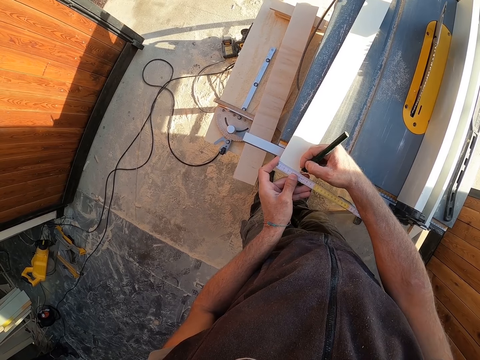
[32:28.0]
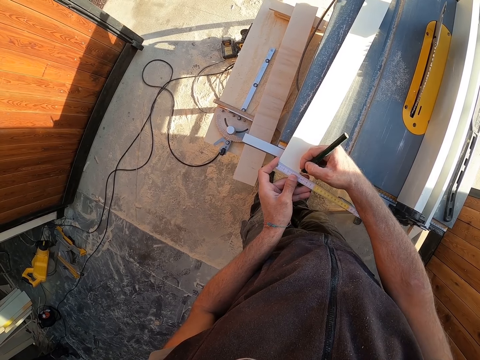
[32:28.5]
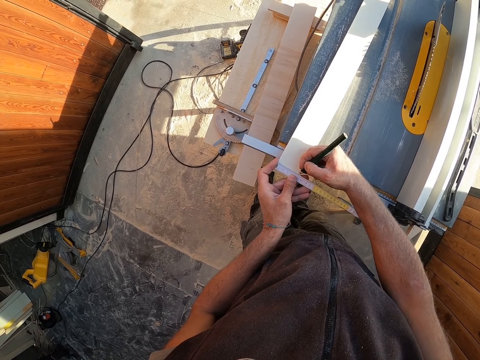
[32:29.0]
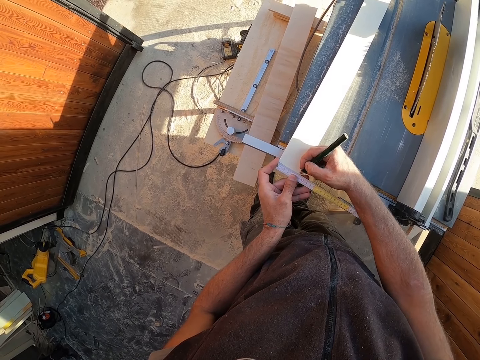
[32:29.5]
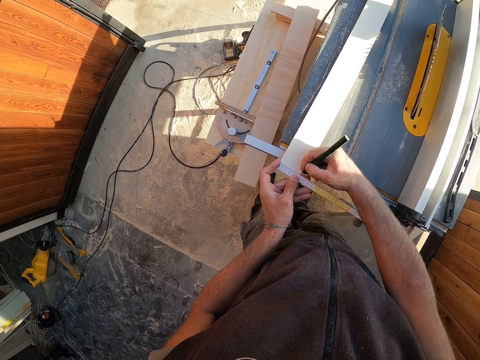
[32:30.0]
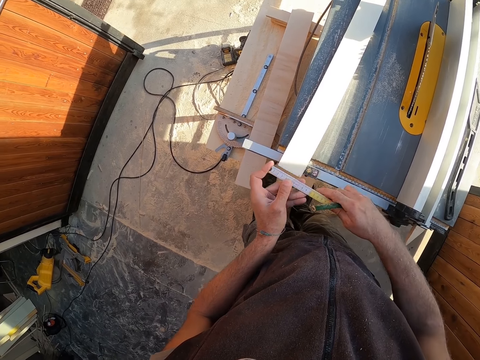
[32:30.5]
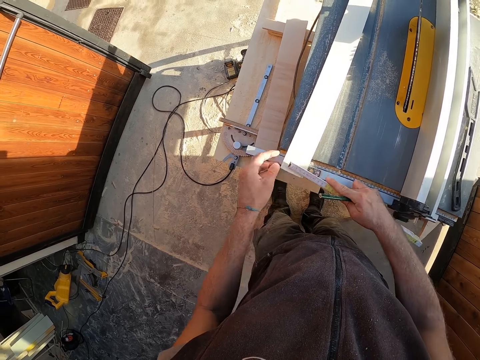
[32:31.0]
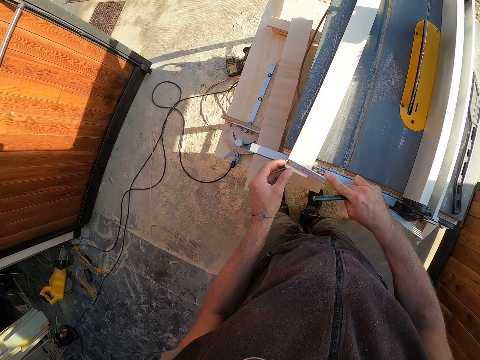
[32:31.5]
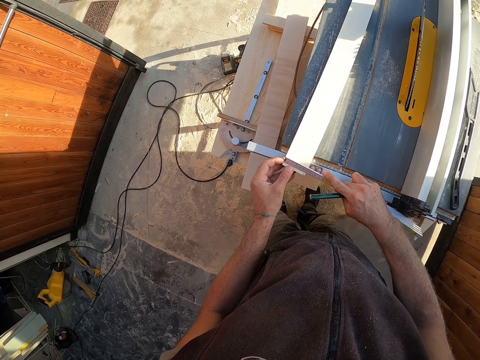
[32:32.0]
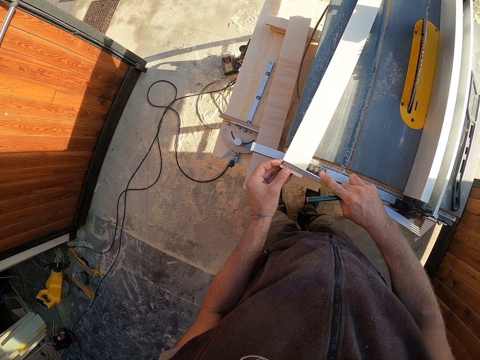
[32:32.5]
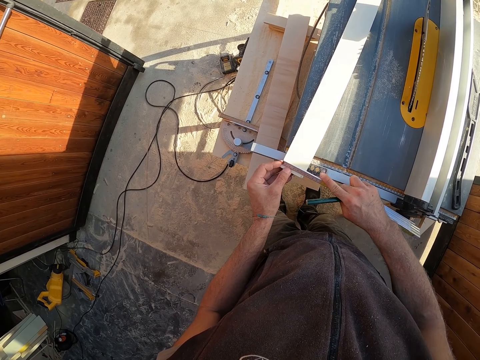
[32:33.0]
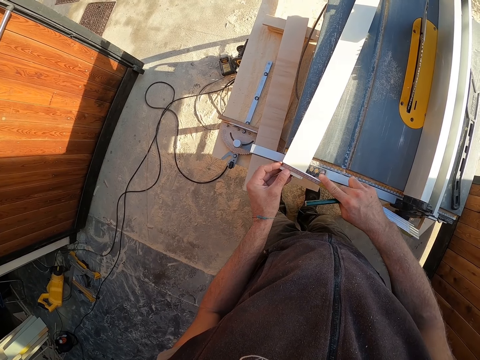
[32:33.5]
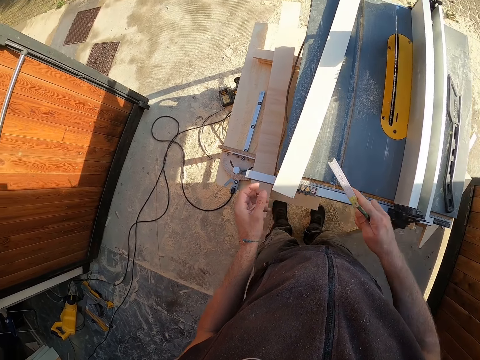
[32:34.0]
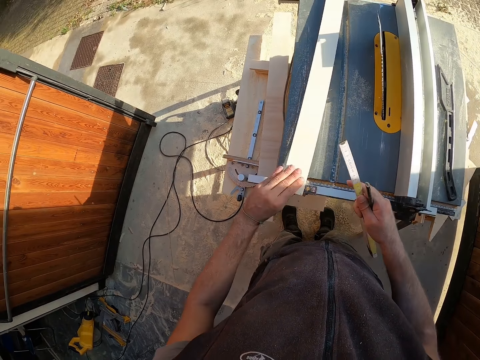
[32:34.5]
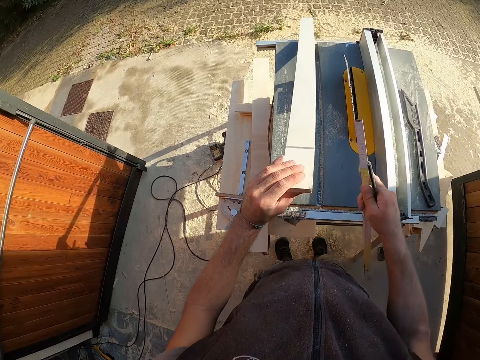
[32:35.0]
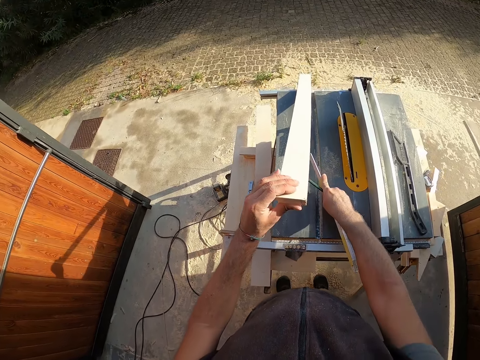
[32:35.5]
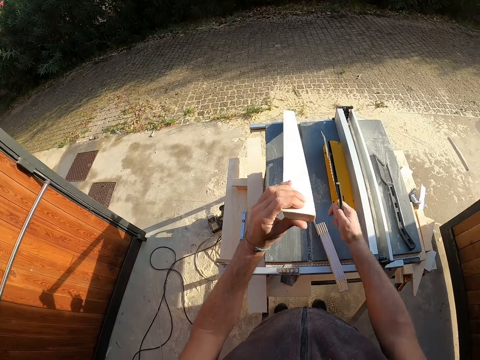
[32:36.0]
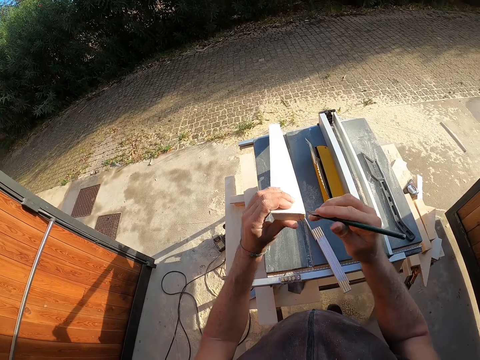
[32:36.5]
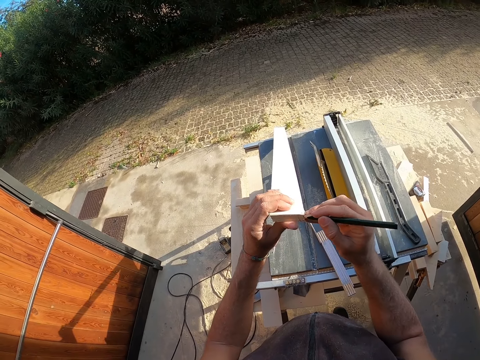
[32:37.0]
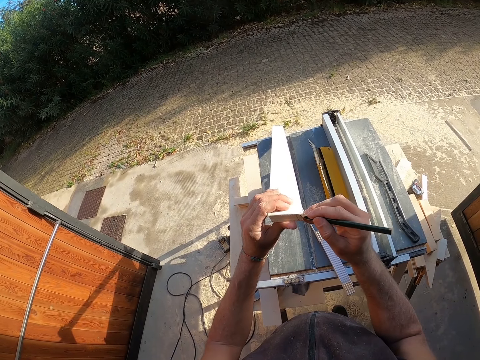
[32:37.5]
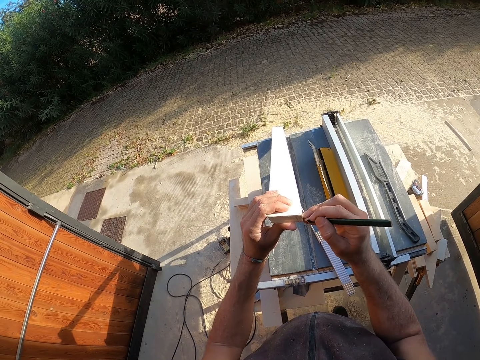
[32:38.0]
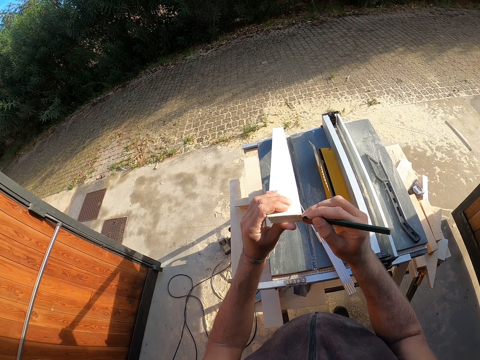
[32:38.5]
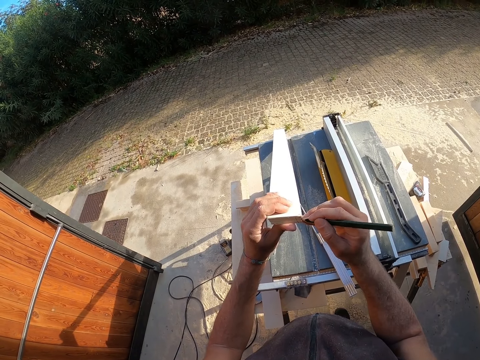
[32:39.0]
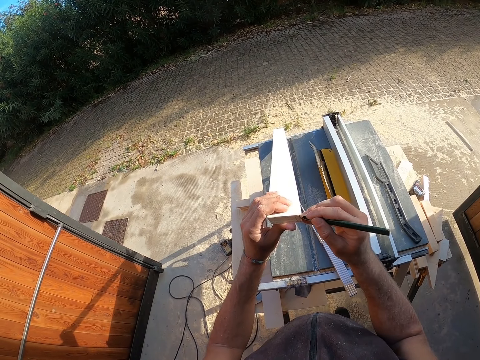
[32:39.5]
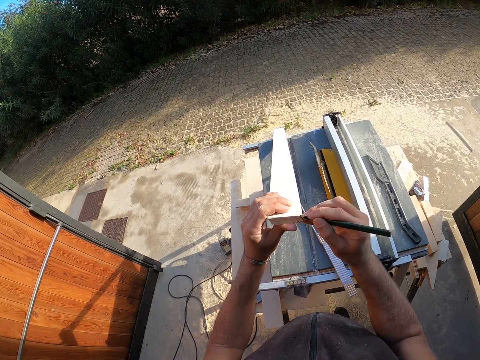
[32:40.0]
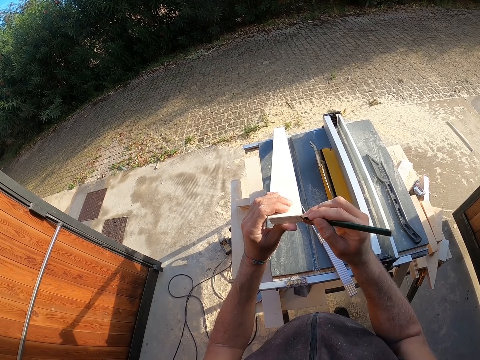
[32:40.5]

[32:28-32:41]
The camera wearer lifts the wood. They put the measurement tape down. They put a mark at the end of the tool.

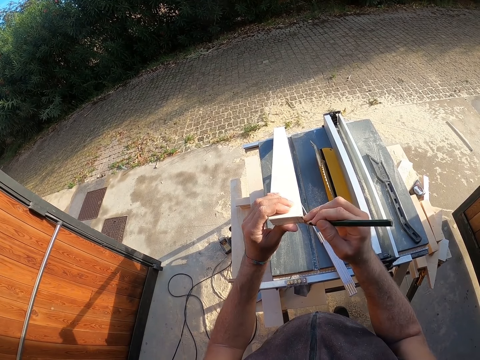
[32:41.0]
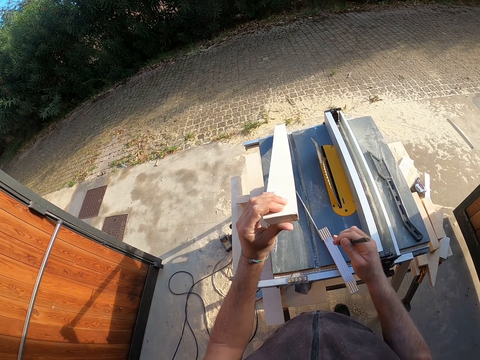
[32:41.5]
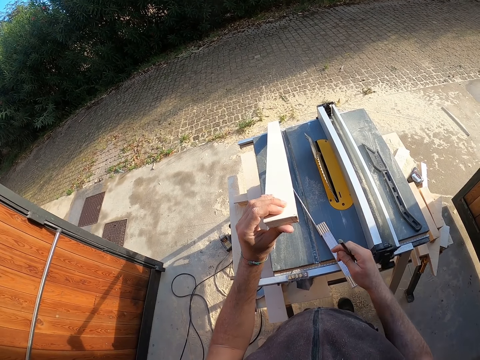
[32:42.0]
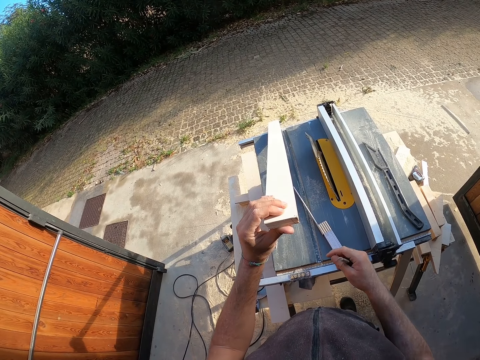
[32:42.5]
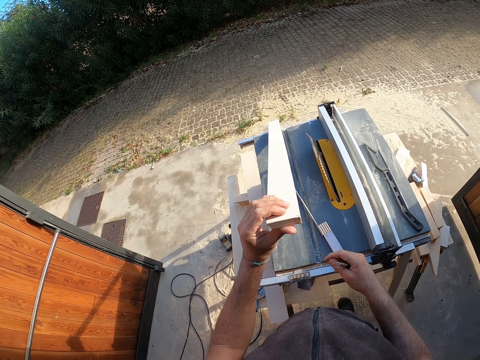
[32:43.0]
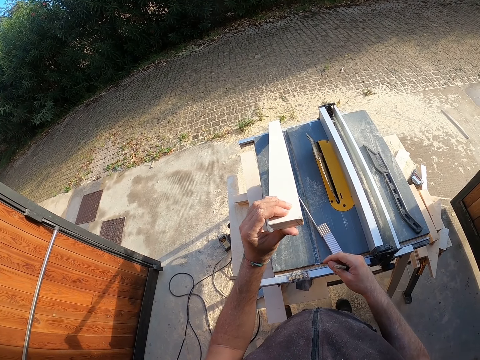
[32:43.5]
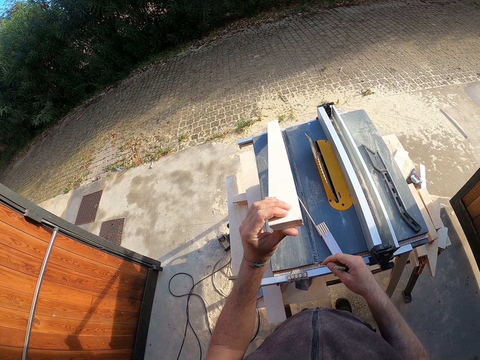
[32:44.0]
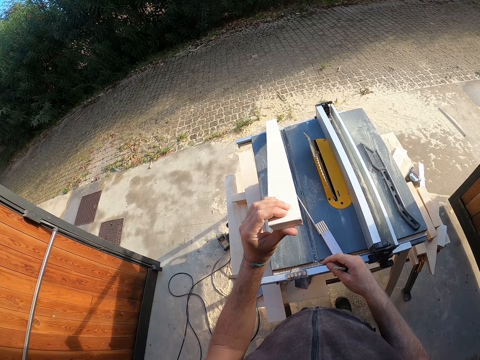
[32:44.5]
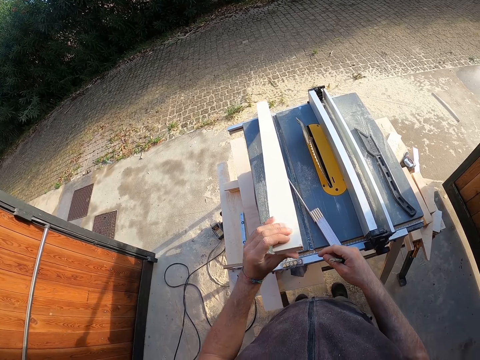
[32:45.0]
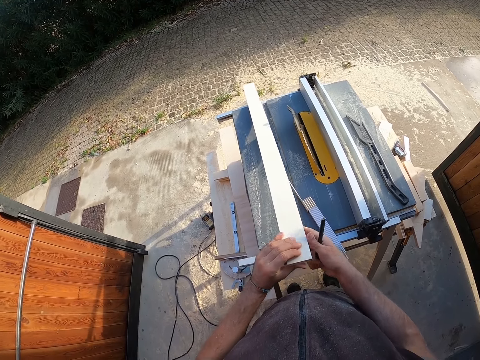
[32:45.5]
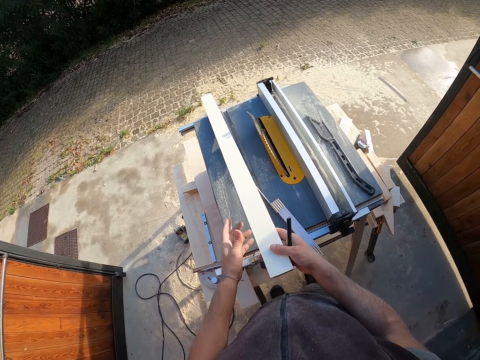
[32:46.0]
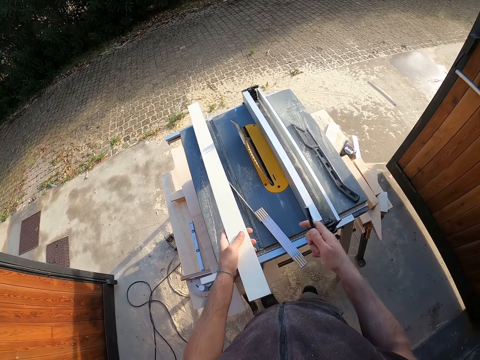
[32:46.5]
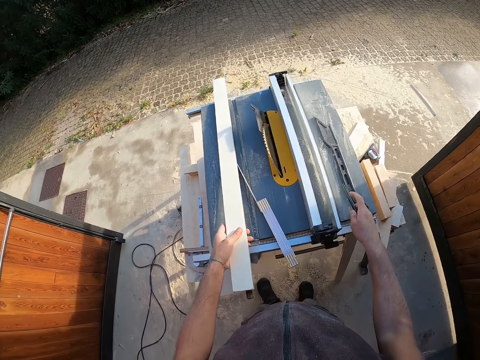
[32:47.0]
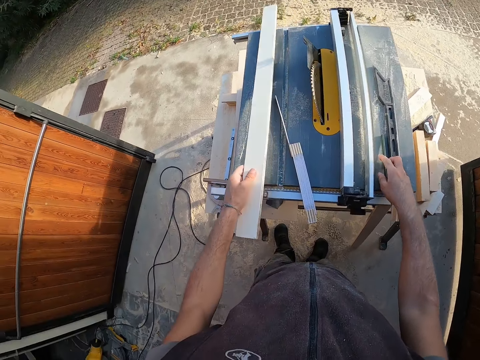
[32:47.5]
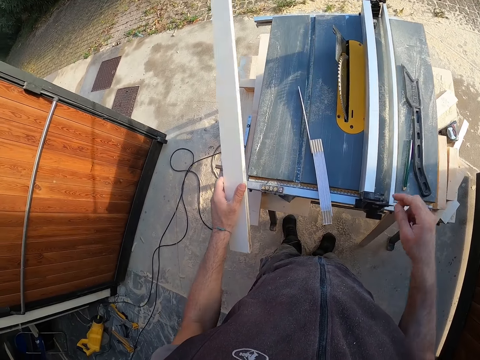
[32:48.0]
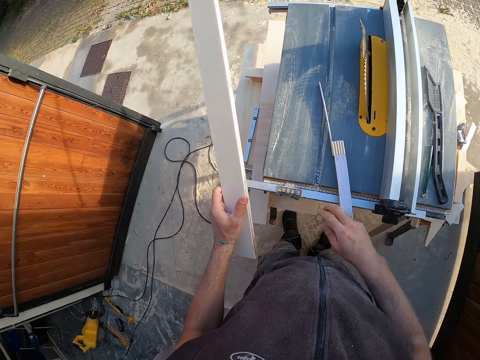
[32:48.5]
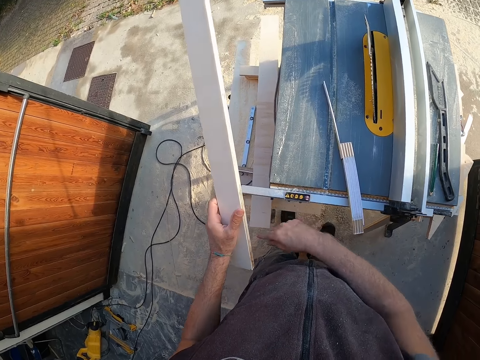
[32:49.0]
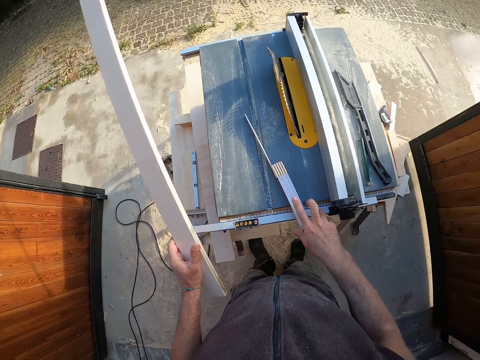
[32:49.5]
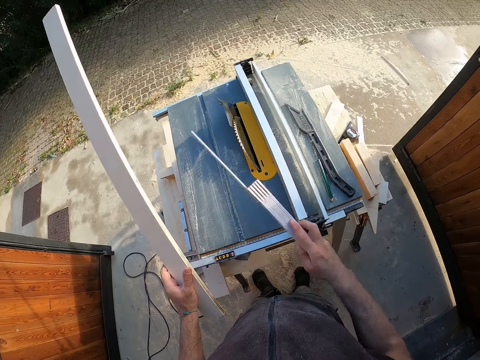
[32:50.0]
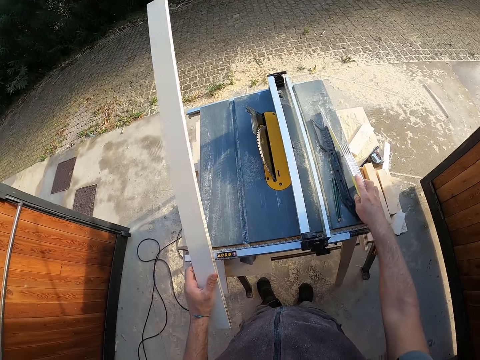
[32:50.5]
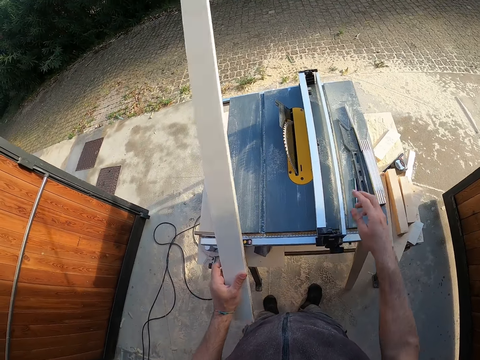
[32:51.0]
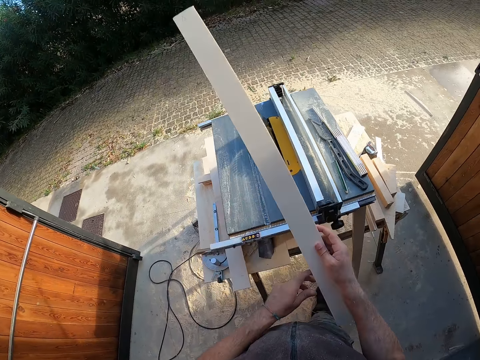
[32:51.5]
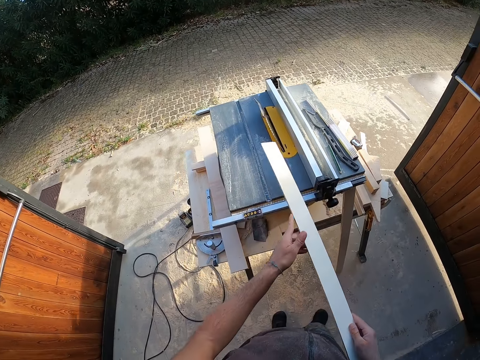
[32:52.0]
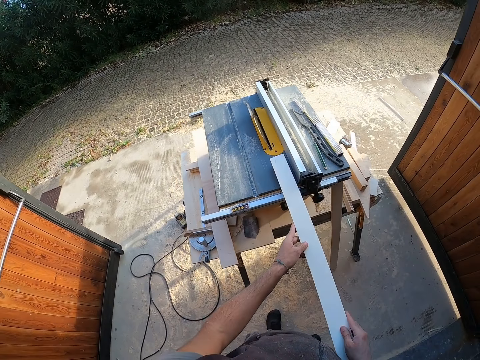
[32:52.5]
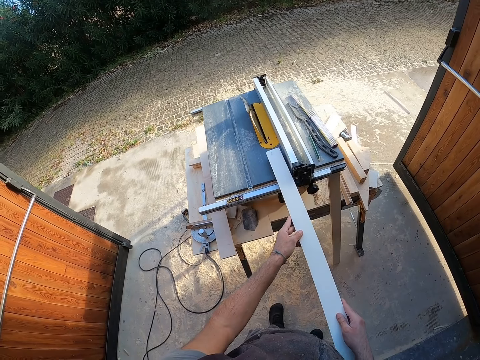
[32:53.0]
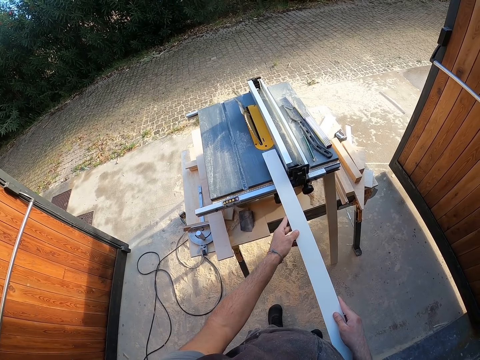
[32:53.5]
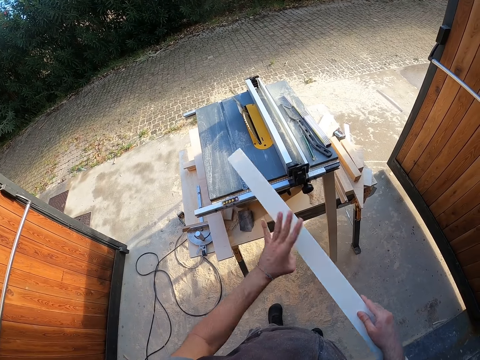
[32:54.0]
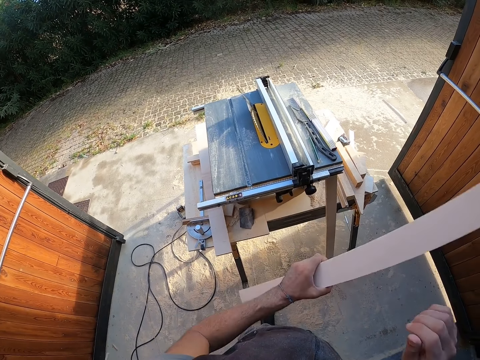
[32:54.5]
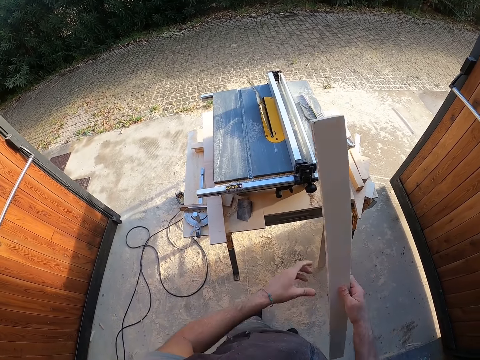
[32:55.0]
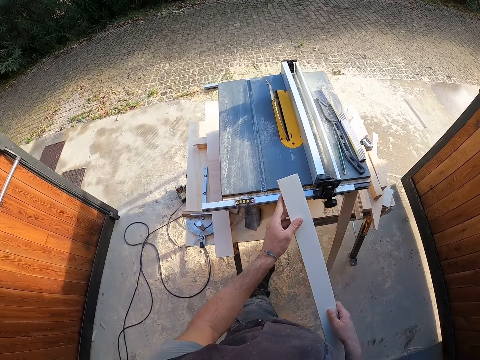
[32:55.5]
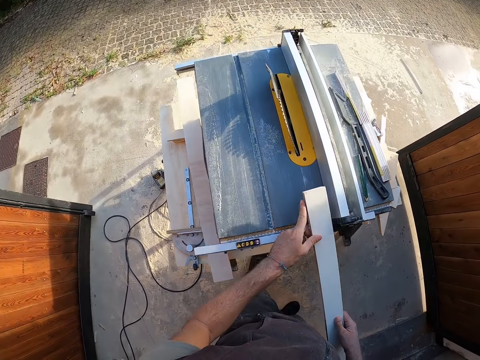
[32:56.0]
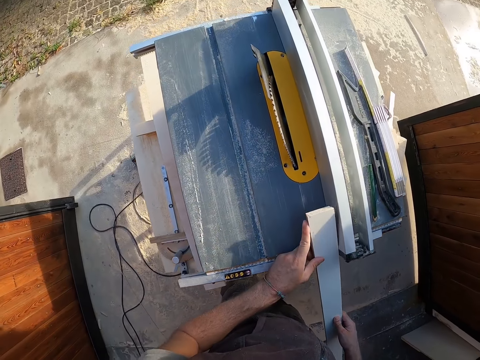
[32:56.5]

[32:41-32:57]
The camera wearer pauses. They put the marking pencil down. They lift up the wood. They place the measuring tape at the end of the table. They measure the wood using the cutting machine. They turn the wood.
